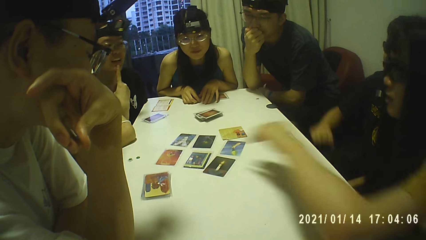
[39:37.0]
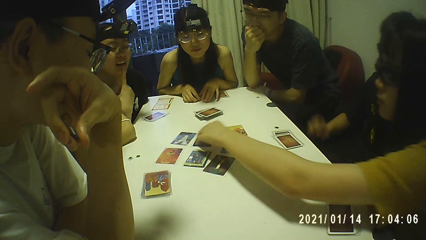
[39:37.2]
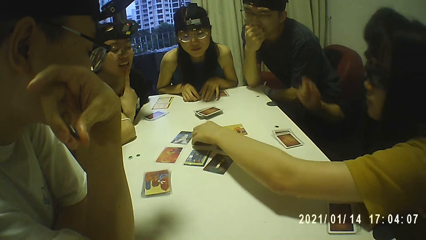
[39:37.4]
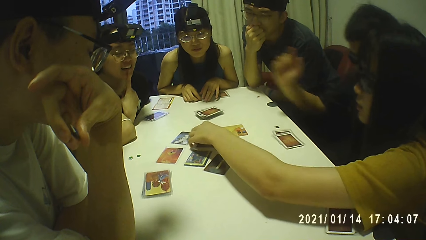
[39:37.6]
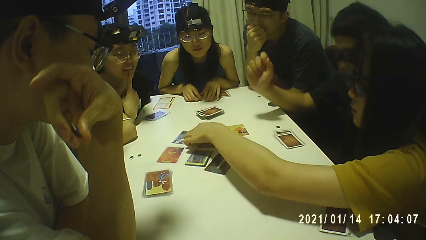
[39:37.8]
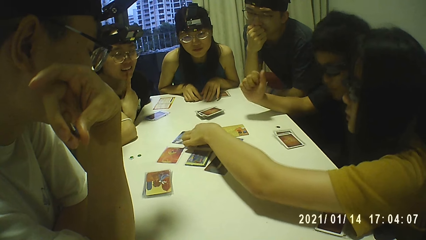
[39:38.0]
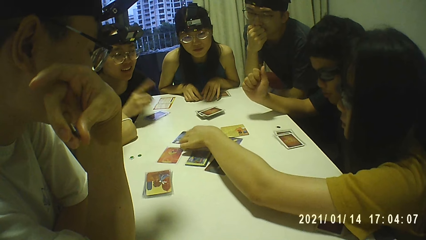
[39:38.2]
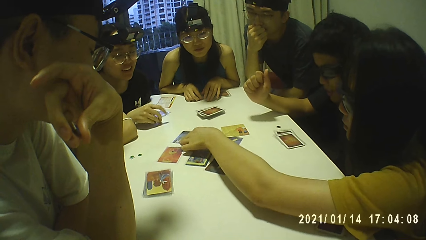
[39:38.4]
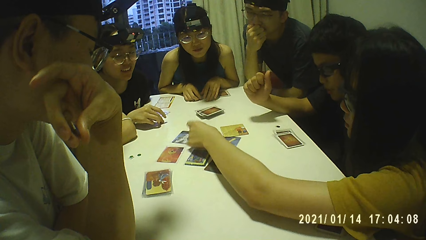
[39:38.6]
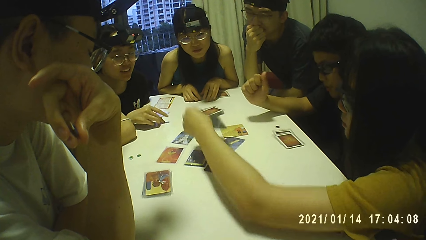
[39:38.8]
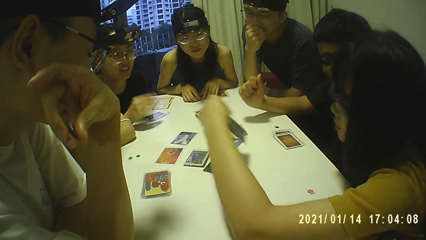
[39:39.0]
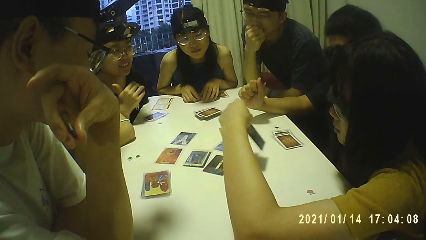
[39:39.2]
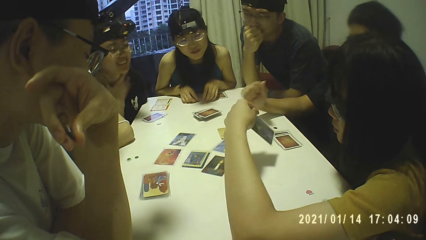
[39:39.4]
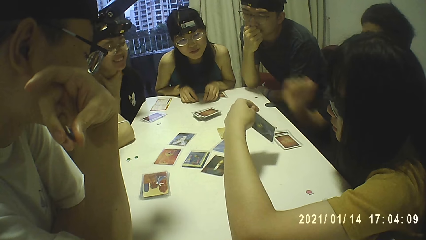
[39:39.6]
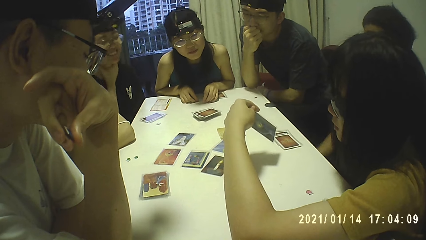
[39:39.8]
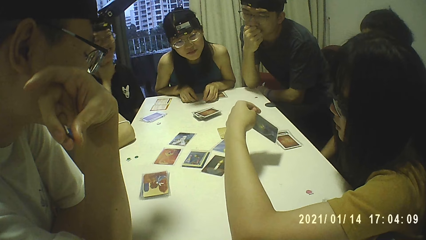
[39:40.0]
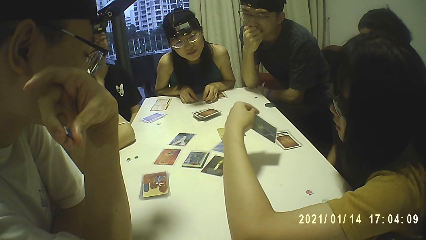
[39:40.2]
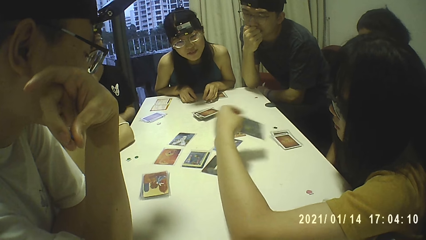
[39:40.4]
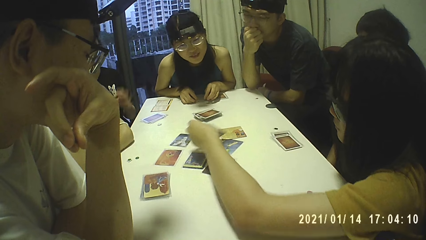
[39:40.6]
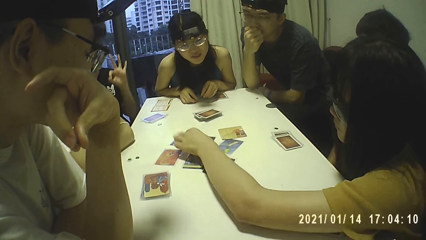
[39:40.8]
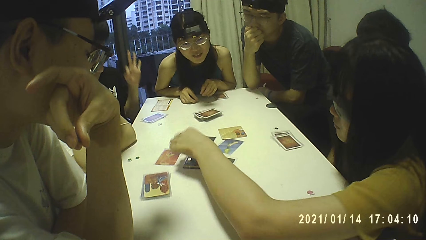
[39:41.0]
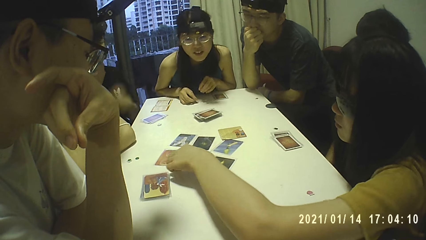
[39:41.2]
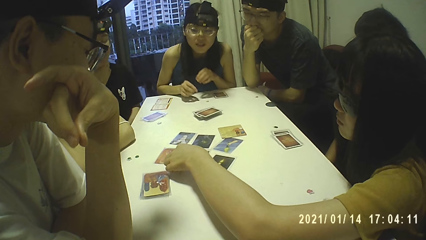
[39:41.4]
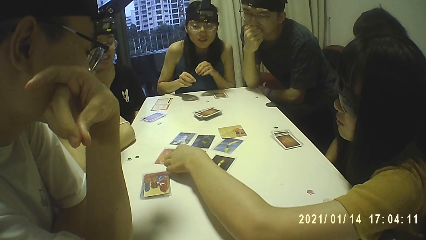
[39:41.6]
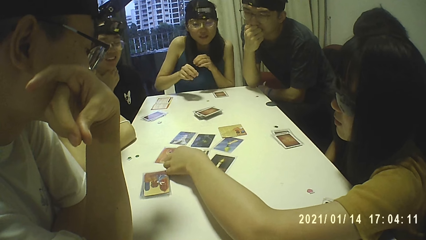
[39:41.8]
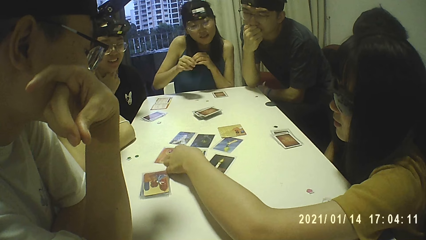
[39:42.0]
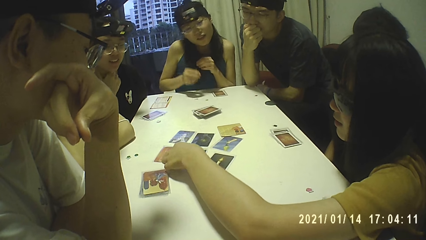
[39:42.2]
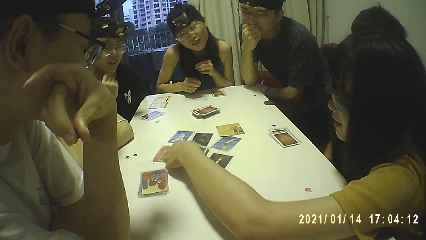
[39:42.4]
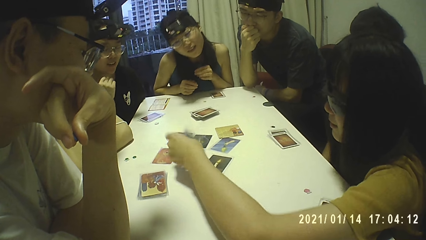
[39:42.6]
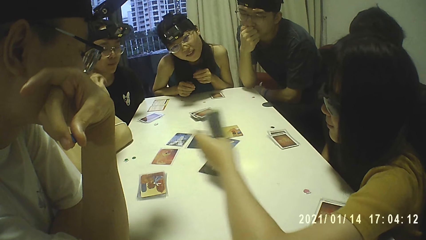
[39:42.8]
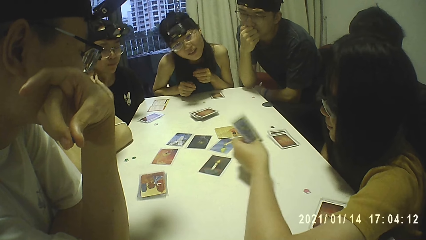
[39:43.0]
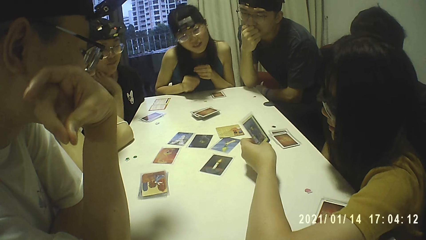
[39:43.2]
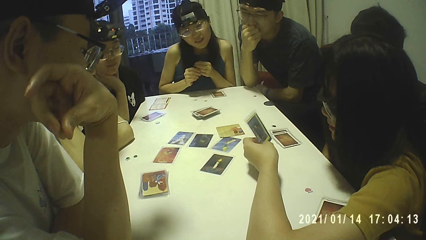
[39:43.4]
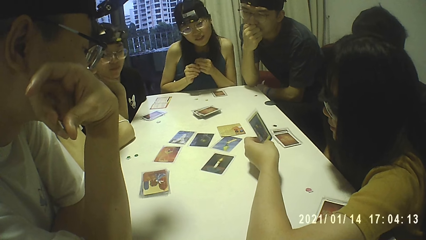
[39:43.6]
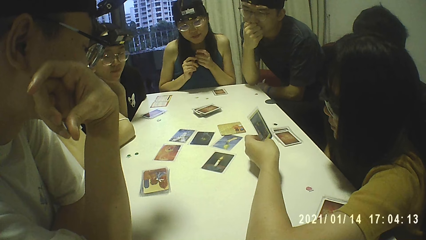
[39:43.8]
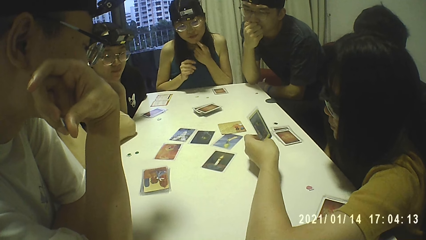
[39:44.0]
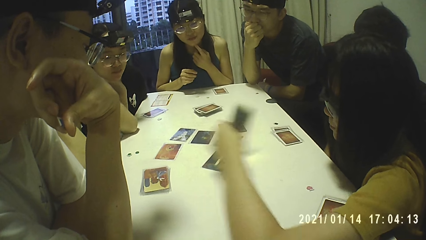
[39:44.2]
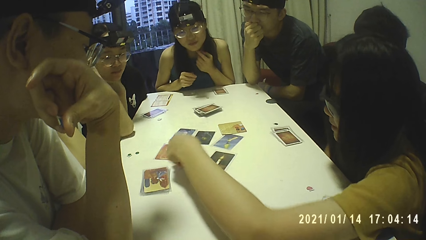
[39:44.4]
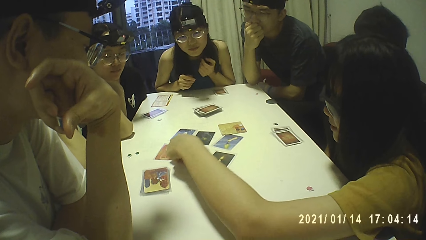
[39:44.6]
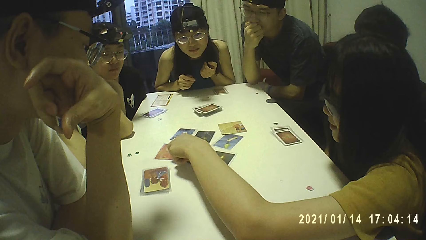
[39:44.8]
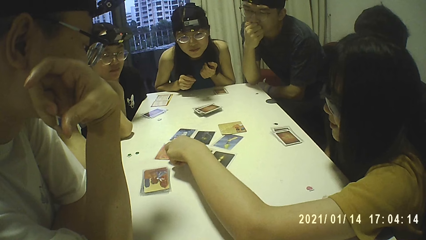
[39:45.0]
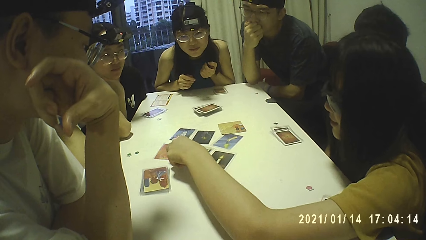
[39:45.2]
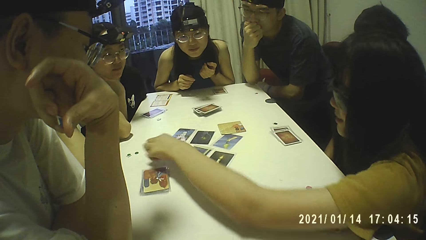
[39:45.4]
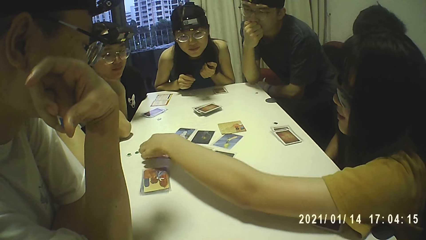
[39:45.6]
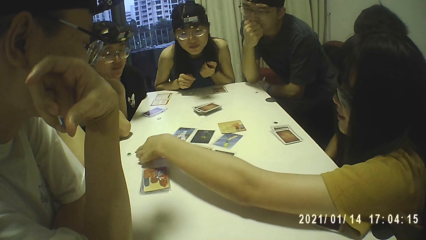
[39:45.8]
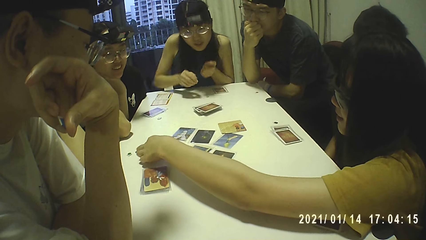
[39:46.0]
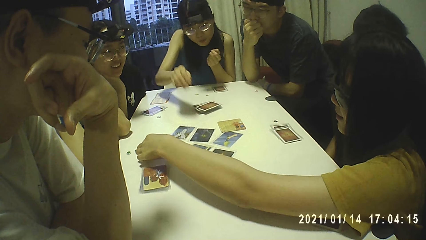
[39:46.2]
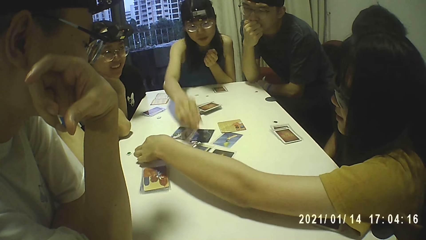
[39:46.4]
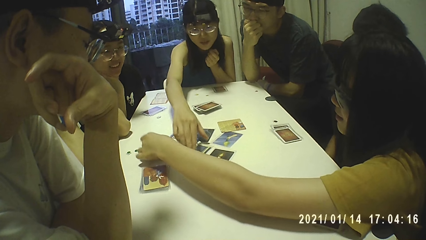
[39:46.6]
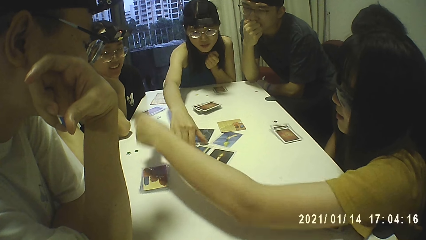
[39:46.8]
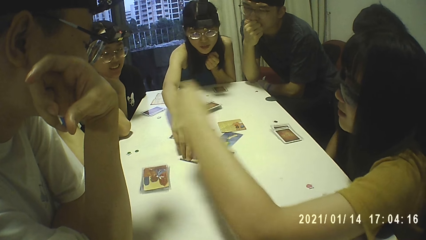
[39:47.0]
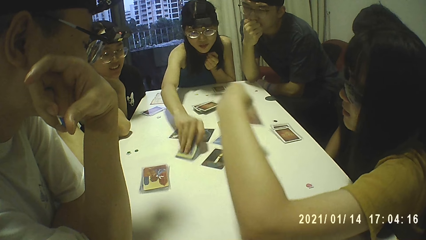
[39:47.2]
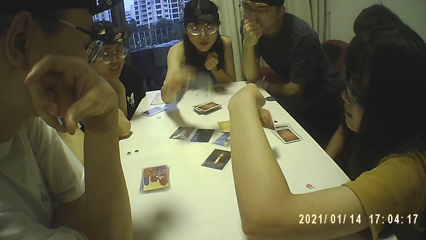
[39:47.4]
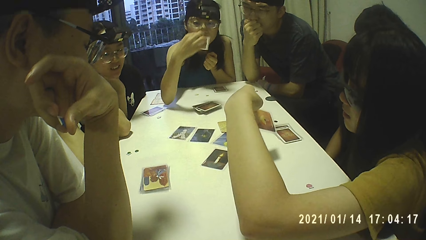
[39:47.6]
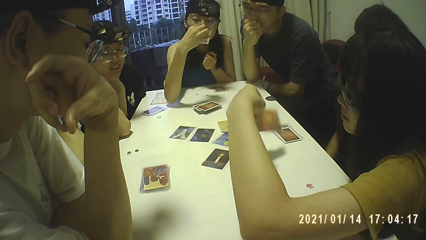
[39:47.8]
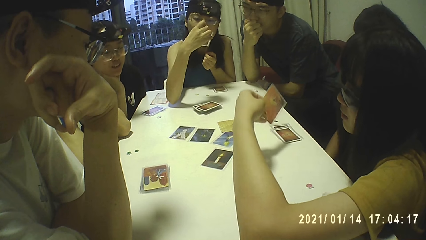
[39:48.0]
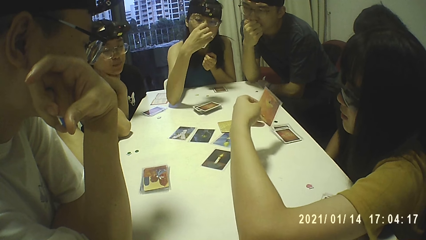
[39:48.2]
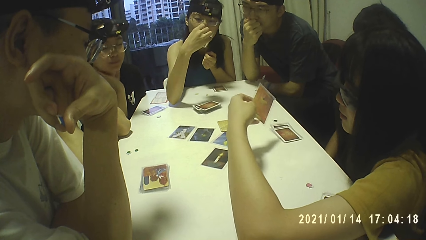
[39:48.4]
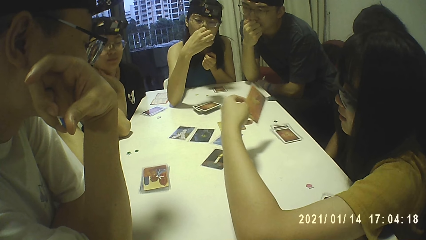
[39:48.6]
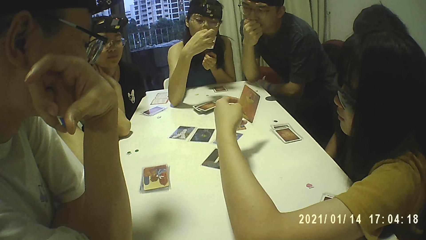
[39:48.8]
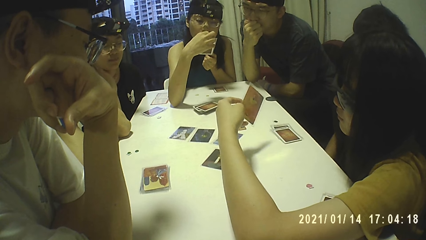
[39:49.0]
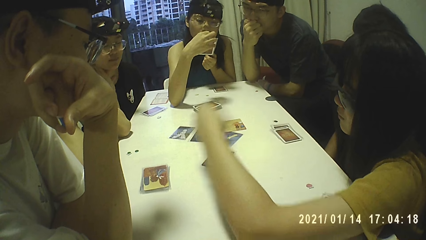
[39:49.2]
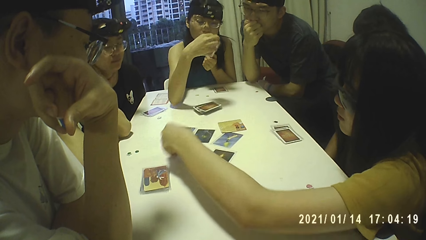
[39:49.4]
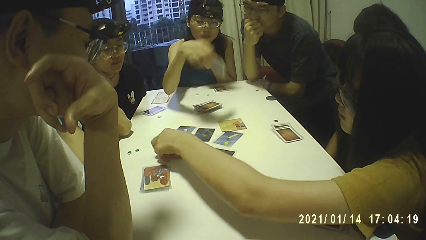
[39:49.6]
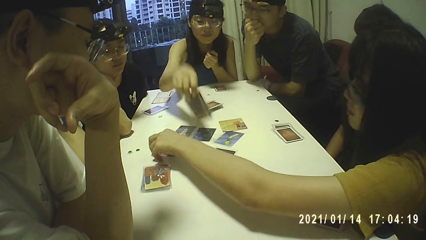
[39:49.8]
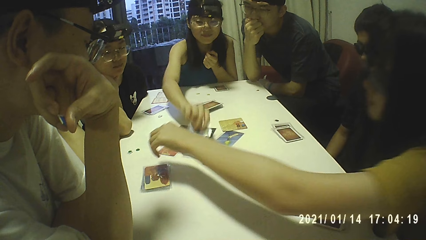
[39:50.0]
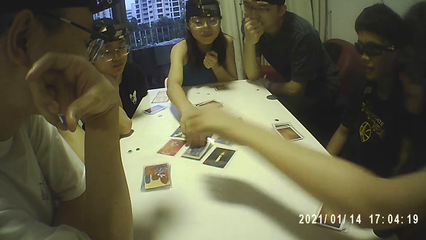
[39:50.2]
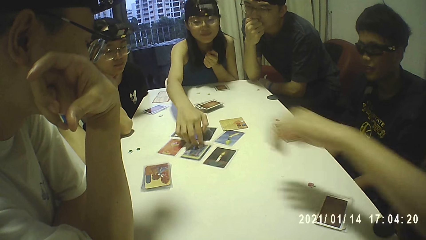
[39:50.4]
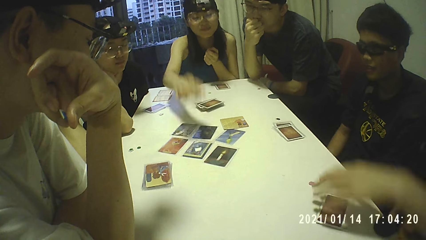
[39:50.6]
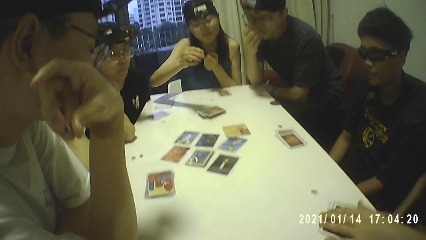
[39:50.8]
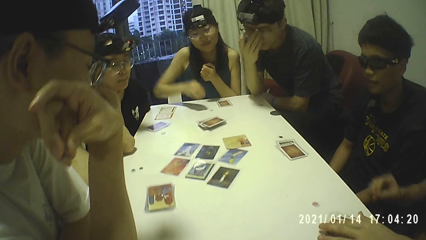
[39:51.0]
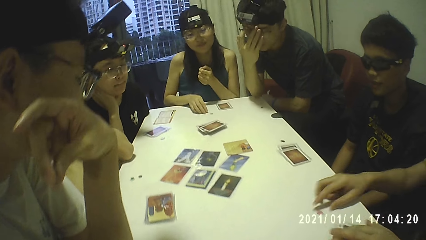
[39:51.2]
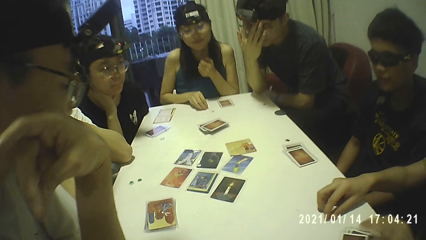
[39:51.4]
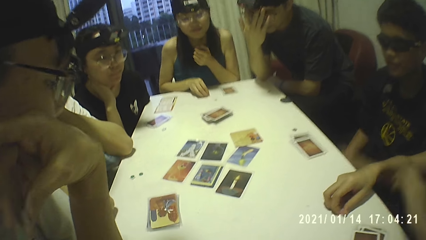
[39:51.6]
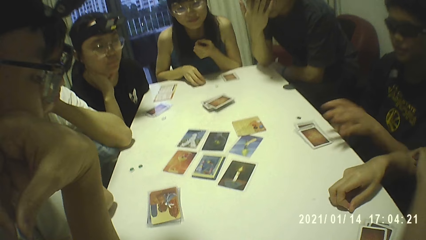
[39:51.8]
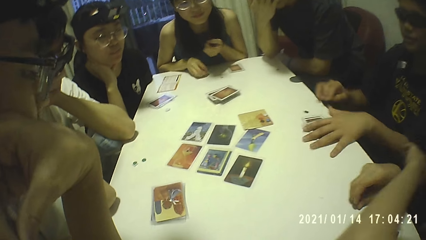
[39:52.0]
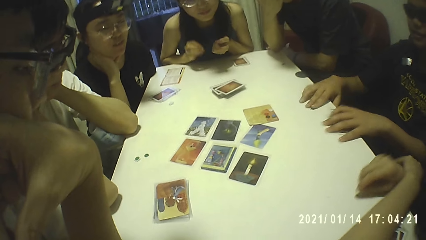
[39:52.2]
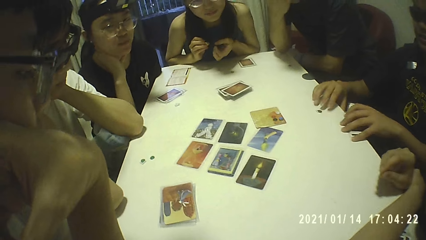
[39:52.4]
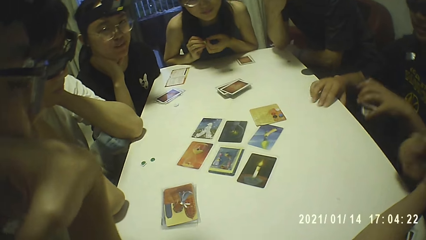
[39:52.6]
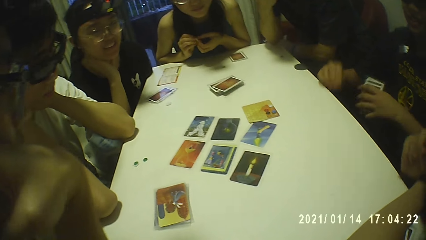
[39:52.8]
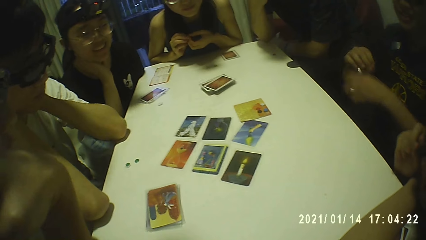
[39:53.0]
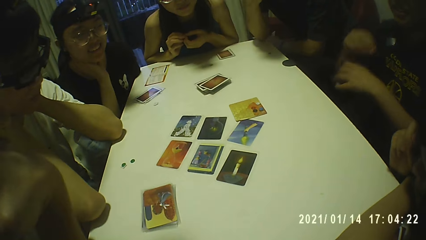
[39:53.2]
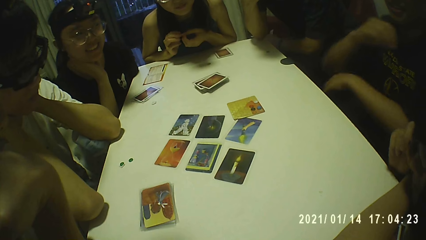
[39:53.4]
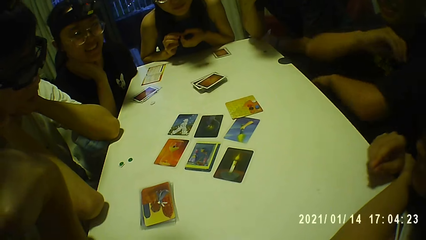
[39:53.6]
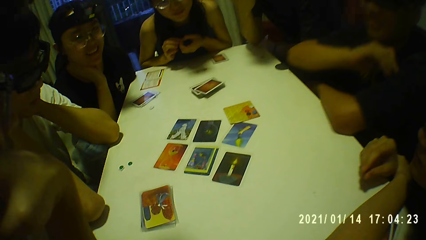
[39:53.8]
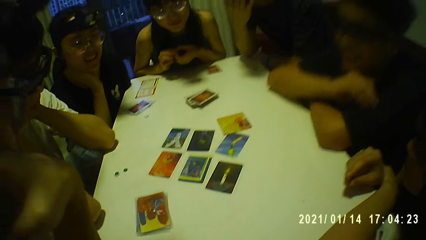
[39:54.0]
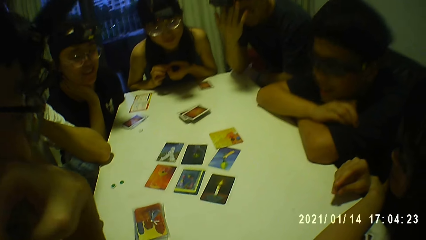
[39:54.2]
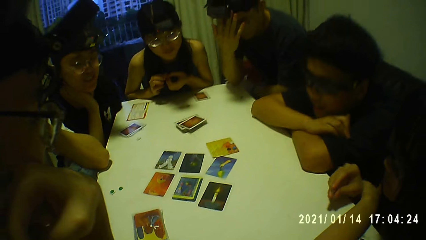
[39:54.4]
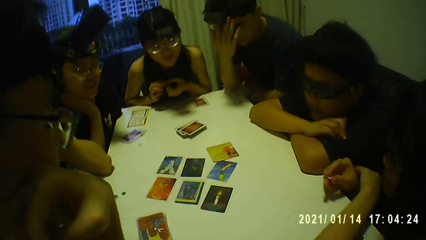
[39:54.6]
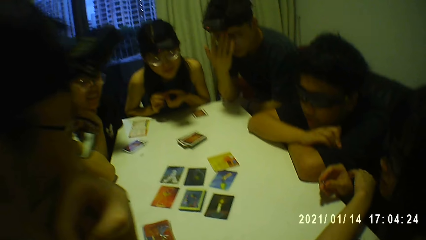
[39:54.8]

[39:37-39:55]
A woman touches her face with her left hand. The woman picks a card from the table with her left hand and touches the playing cards. Another woman drops the token on the table with her right hand and holds her neck with her right hand. The first woman drops the card on the table with her left hand. The first woman picks a card from the table with her left hand. The first woman drops the card on the table with her left hand. The first woman picks a card from the table with her left hand. A third woman picks the card from the table with her right hand. The first woman drops the card on the table with her left hand. The third woman drops the card on the table with her right hand. The first woman touches the cards on the table with her left hand. A man adjusts an eyeglass on his face with his right hand. The first woman picks the token from the table with her right hand. Another man picks the cards from the table with his left hand and picks the token from the table with his right hand. The second woman converses with the group of people and the camera wearer.
